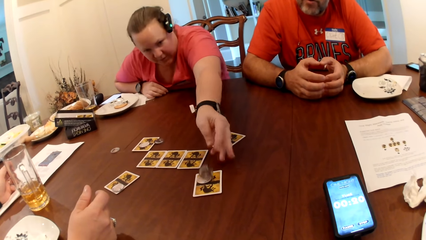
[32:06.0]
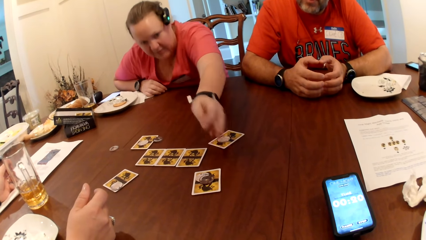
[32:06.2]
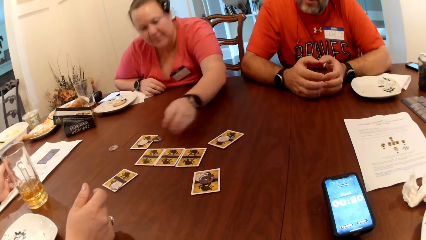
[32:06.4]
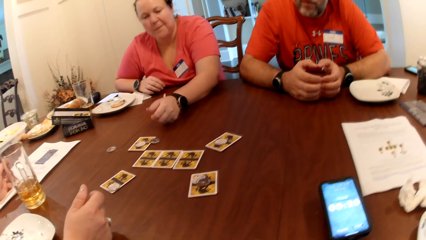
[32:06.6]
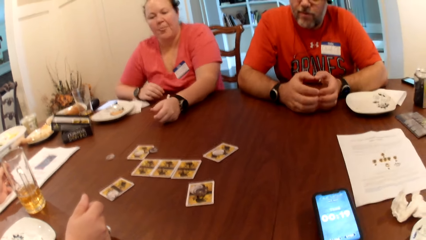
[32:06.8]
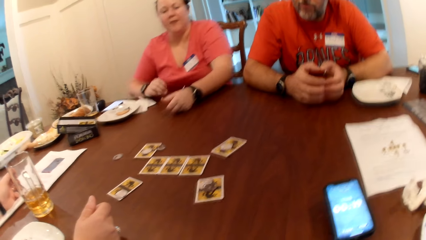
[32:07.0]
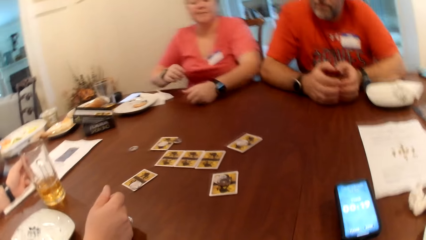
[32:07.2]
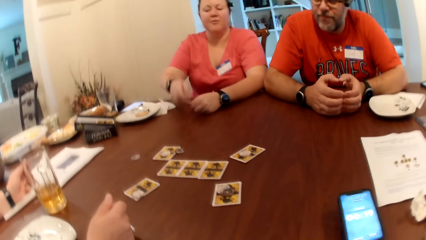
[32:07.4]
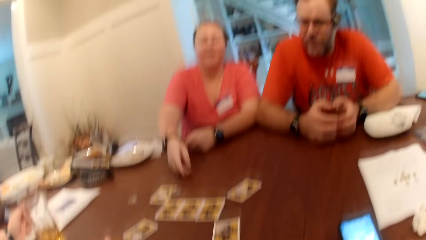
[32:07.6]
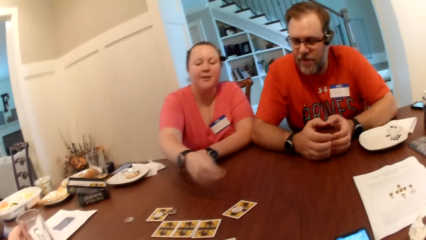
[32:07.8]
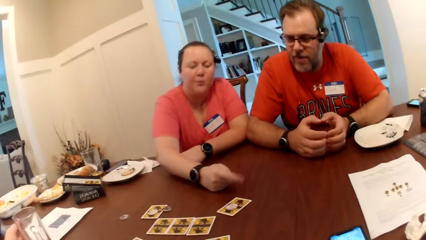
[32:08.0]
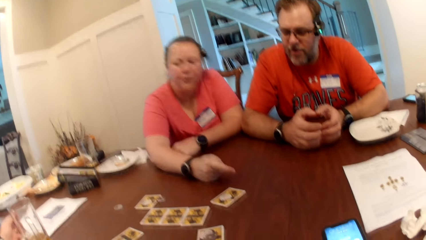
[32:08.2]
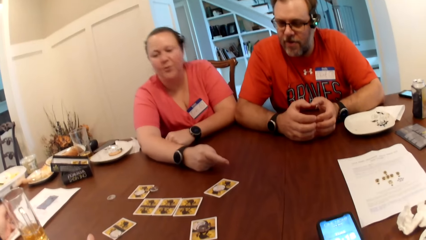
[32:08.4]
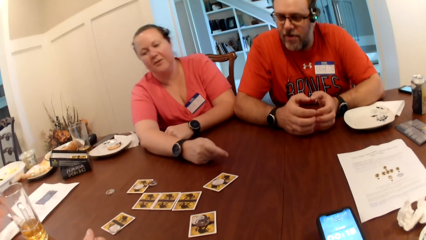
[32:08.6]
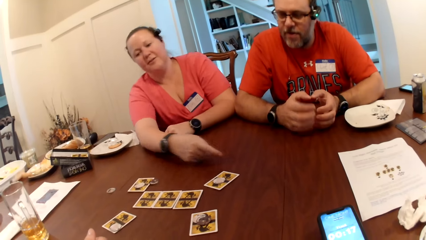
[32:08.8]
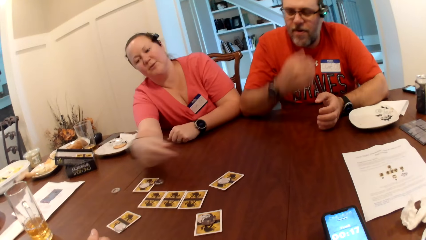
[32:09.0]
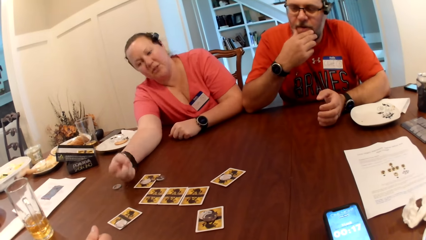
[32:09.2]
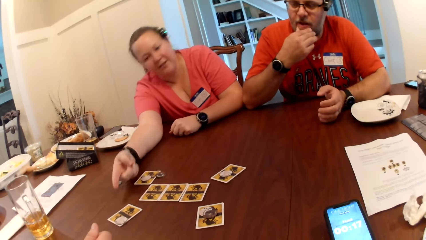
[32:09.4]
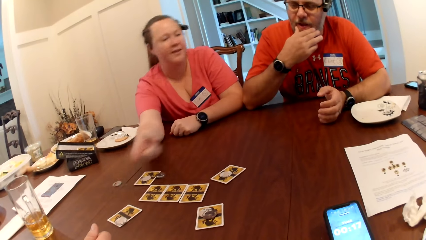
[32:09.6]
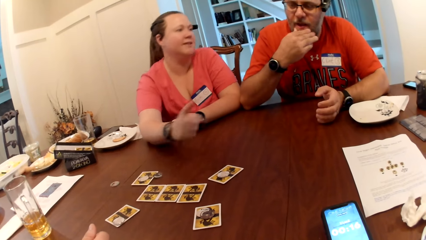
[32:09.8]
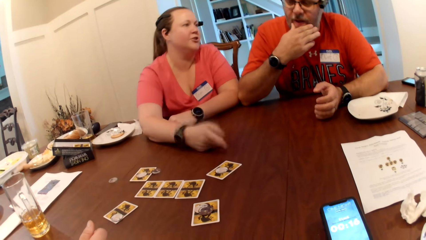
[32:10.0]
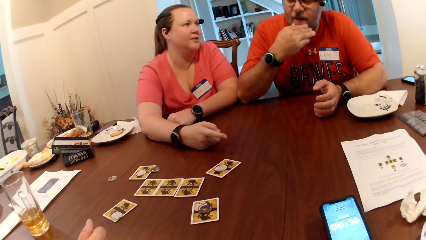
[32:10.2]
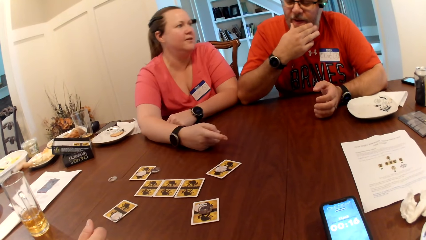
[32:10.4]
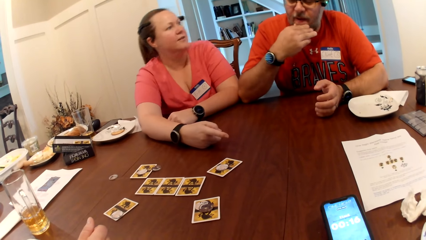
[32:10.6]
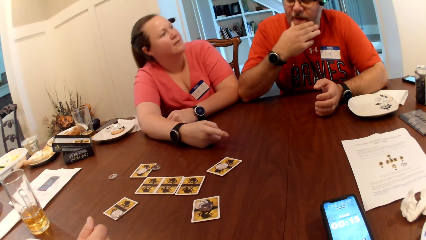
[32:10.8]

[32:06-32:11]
The woman drops the token on a card on the table with her left hand.

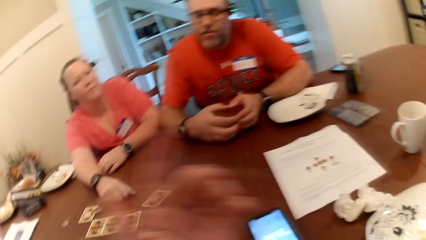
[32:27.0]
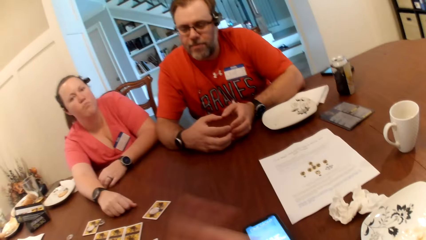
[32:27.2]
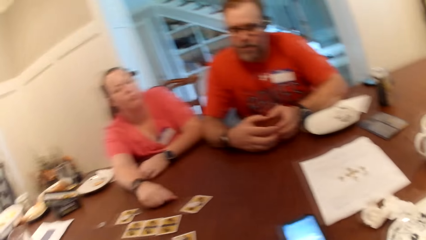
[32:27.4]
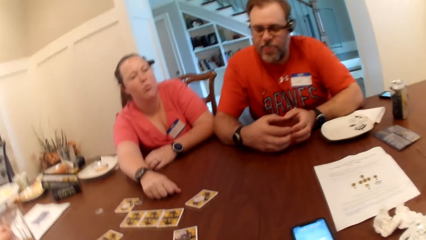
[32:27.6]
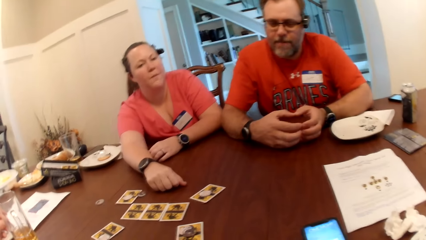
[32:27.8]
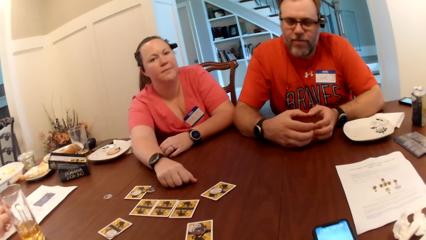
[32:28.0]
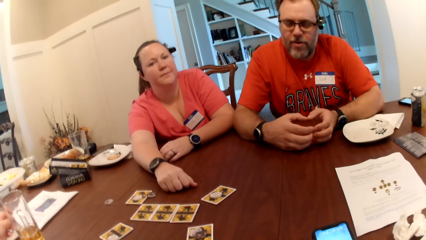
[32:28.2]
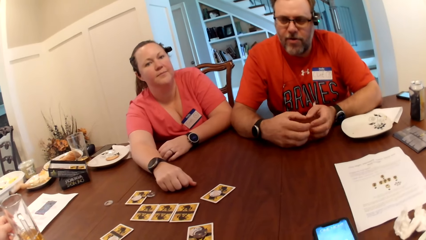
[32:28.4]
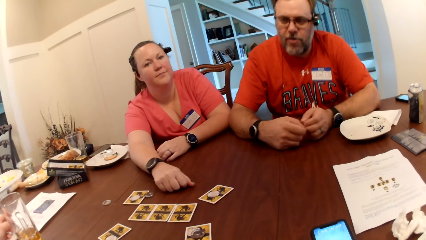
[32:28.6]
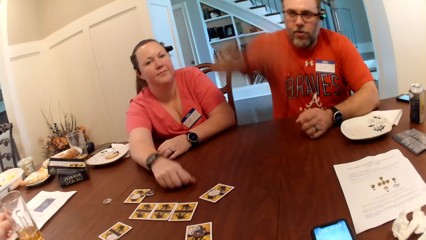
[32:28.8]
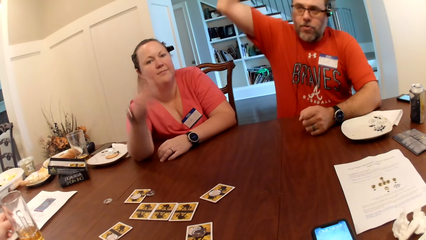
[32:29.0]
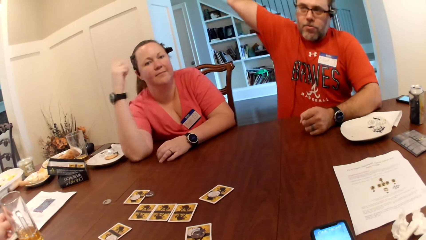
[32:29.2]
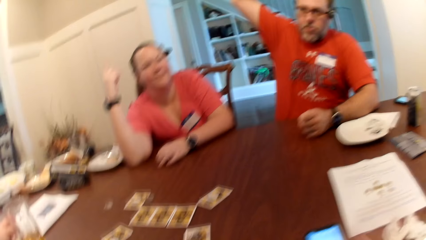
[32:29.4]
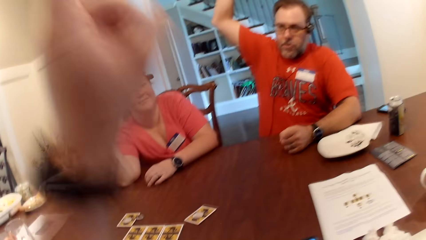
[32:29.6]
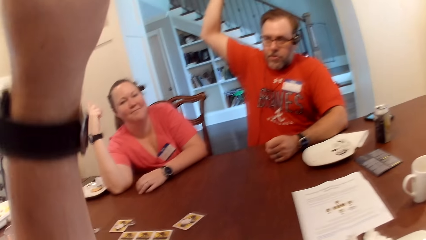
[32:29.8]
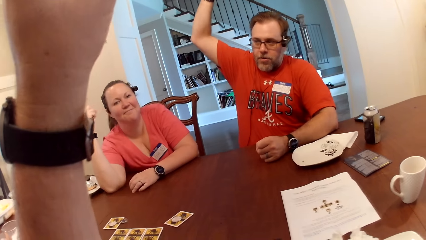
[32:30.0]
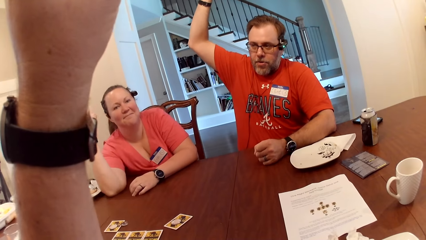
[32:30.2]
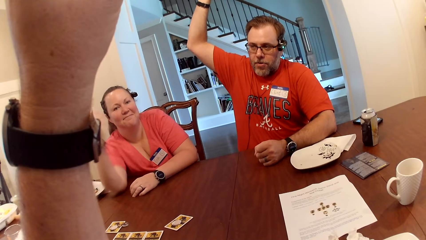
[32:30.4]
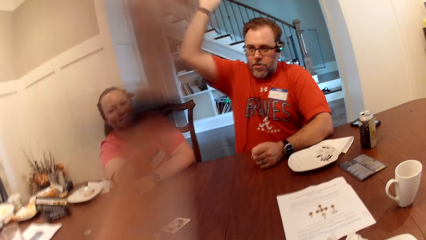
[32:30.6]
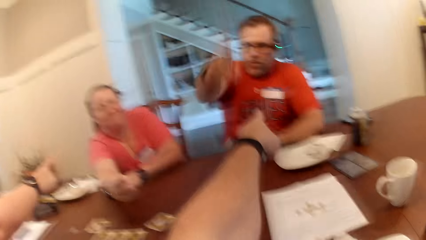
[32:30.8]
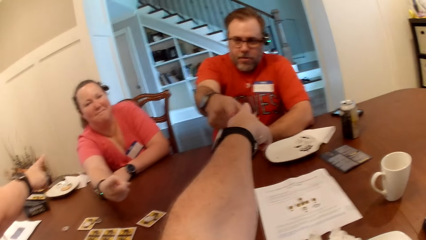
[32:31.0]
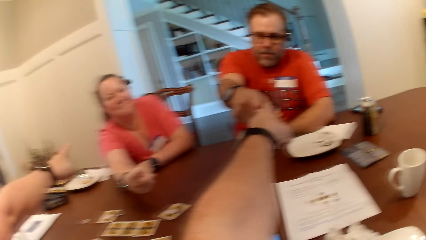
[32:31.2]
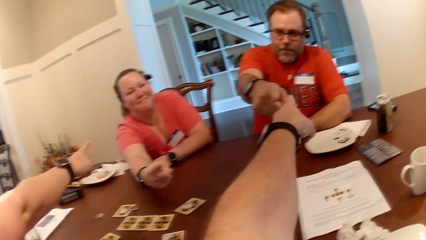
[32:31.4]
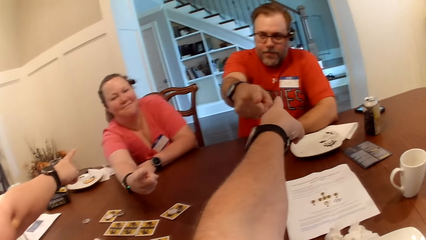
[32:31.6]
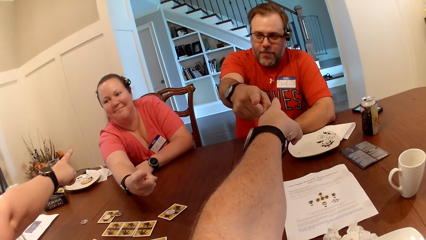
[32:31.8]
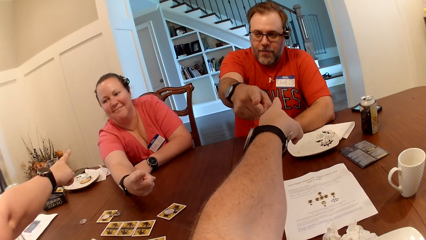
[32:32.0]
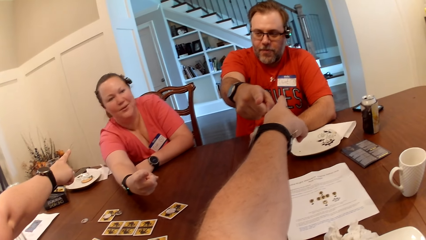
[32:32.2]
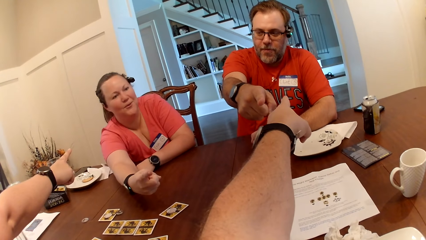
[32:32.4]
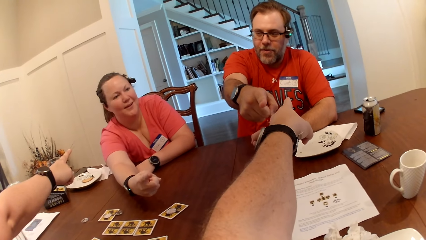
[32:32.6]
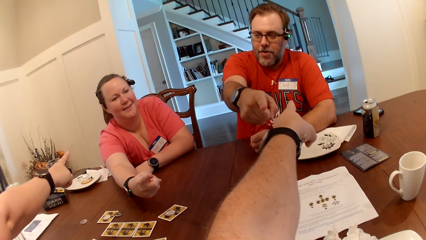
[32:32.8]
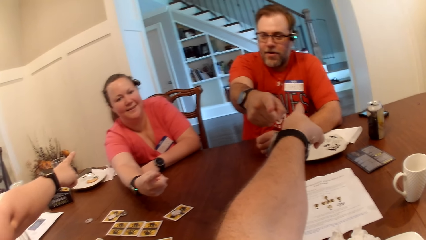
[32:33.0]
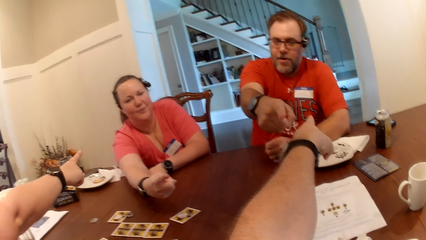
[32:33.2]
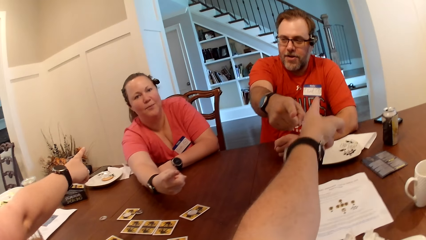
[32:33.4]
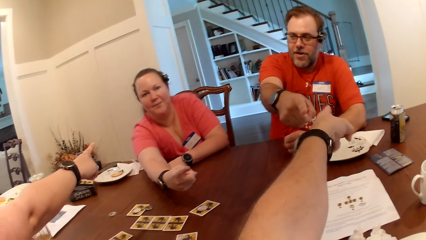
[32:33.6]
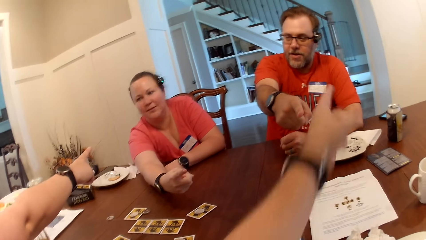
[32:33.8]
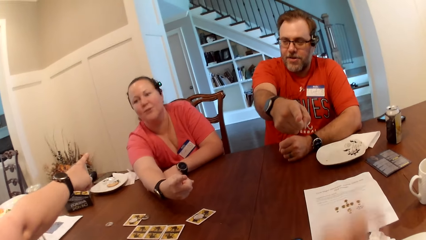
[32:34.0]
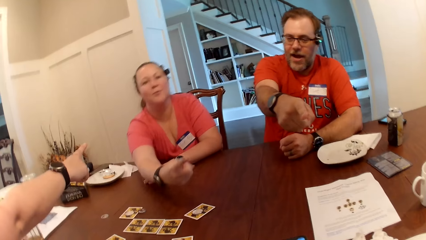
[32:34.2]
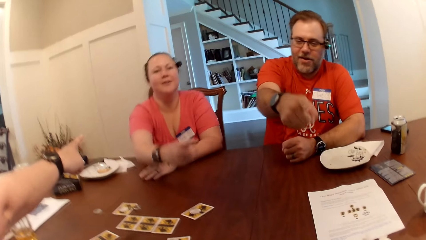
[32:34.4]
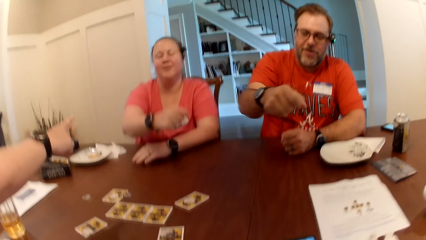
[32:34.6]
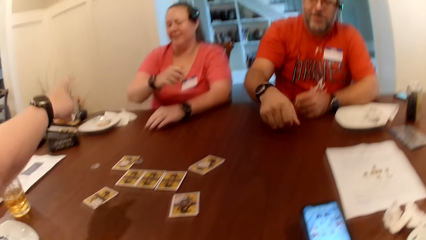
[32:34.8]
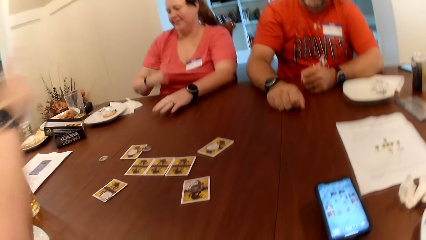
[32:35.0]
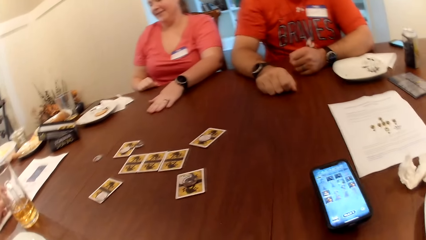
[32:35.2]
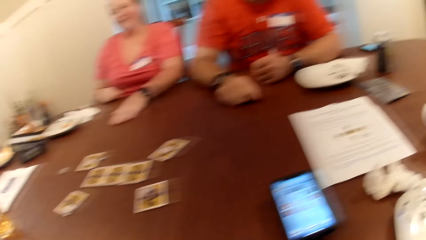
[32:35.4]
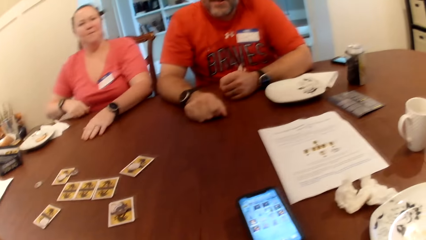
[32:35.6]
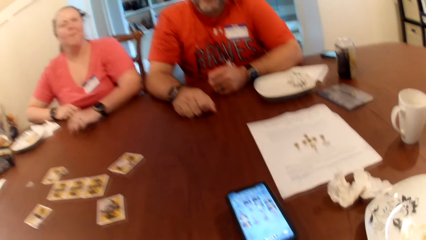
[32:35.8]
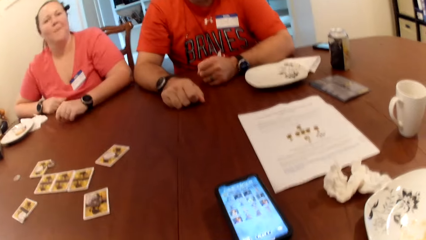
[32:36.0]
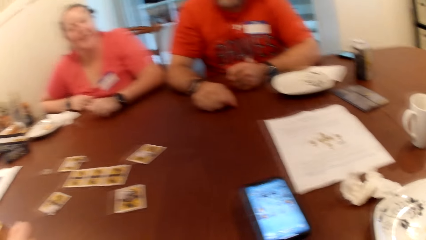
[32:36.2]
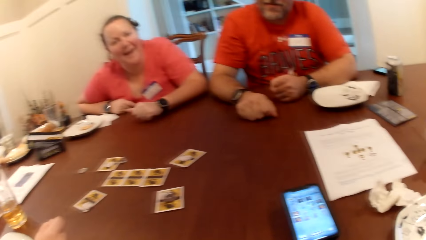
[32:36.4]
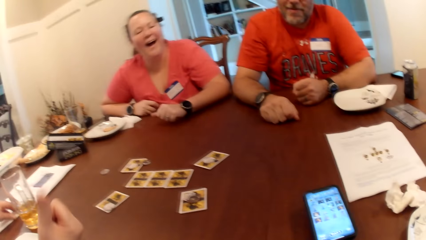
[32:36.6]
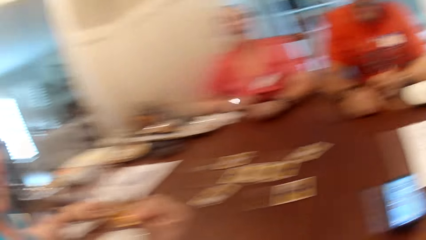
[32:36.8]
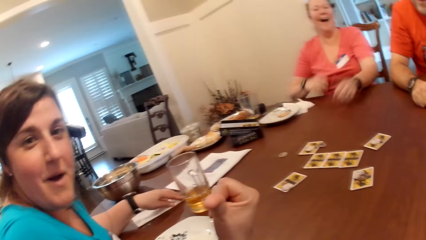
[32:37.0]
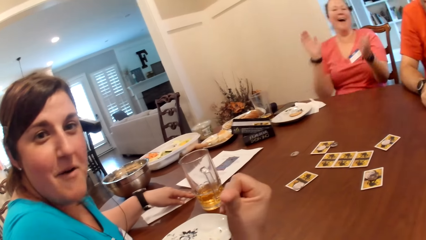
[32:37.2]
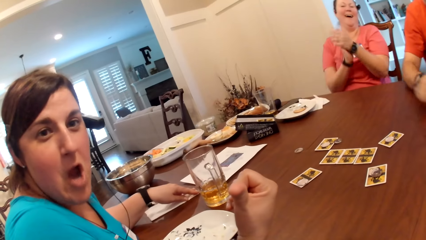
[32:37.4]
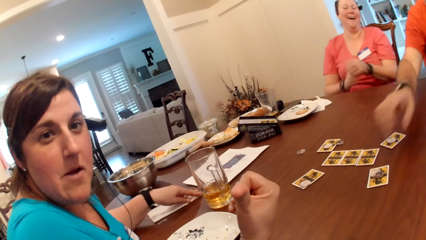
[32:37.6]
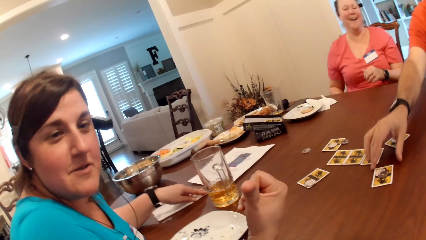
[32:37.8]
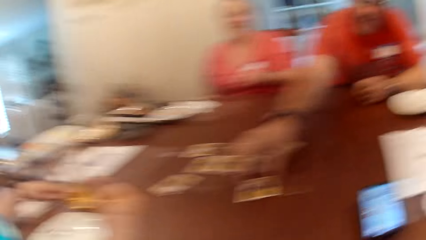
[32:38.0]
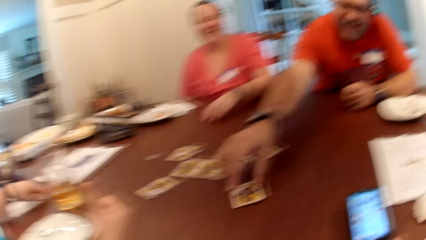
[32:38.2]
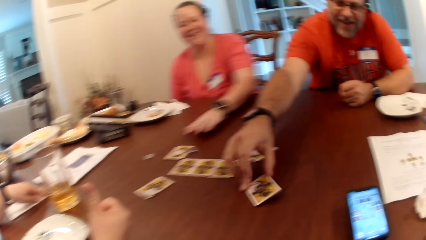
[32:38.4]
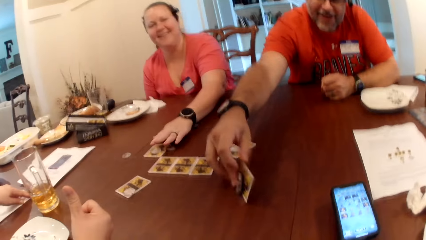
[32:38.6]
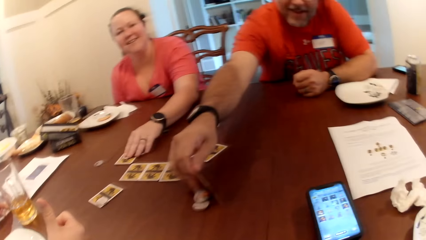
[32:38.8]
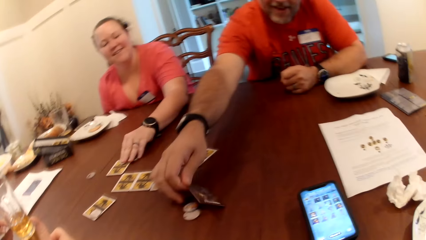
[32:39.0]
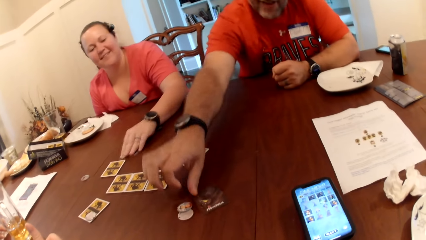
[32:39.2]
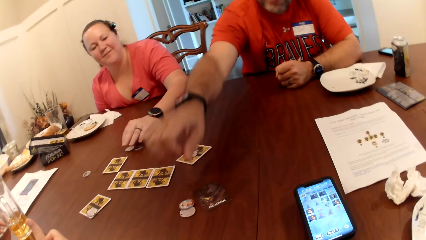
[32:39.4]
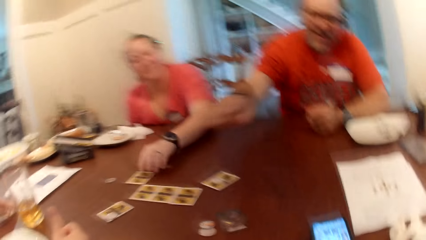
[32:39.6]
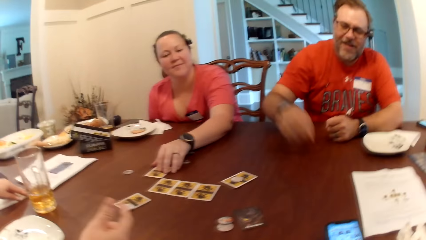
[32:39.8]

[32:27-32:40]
A man removes his right hand from the table. The camera wearer removes his right hand from the table. The man drops his right hand on the table. A woman places her right hand on the table. The man flips the card on the table with his right hand. The woman moves a token on the table with her left hand.
